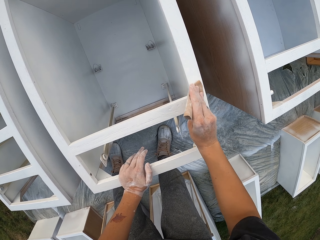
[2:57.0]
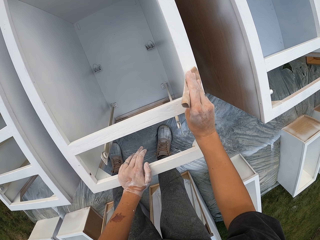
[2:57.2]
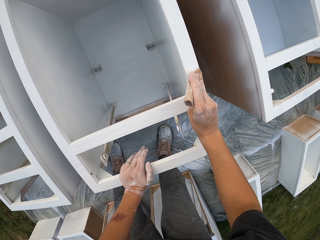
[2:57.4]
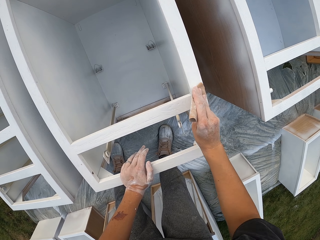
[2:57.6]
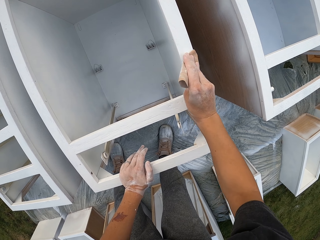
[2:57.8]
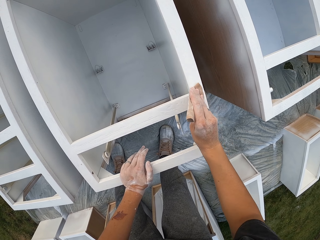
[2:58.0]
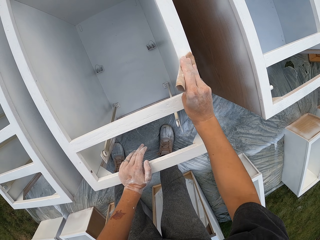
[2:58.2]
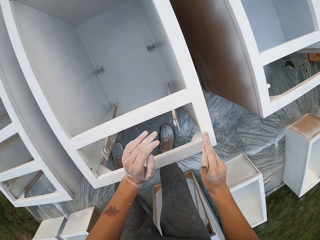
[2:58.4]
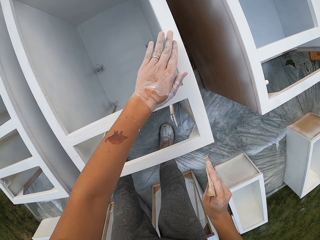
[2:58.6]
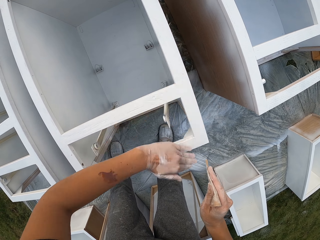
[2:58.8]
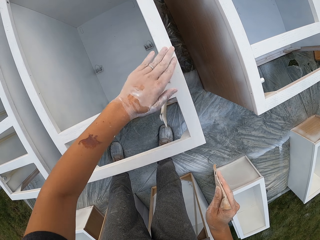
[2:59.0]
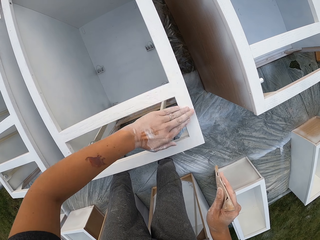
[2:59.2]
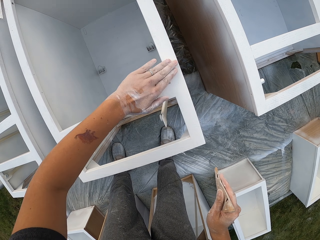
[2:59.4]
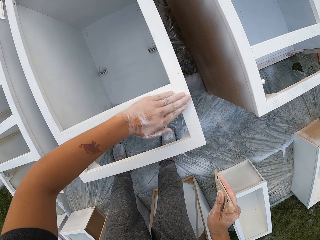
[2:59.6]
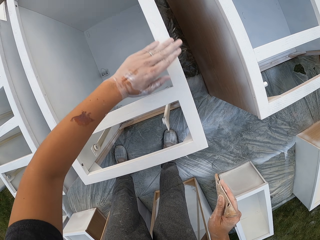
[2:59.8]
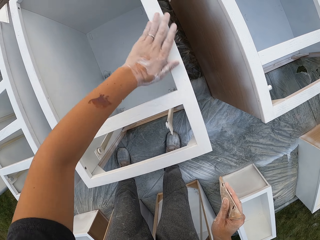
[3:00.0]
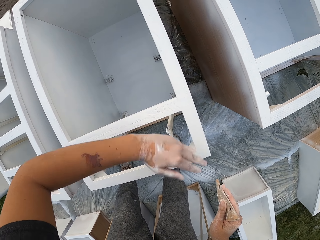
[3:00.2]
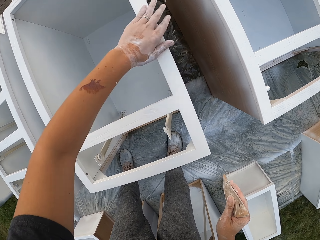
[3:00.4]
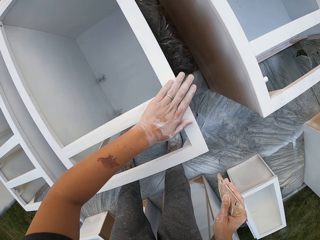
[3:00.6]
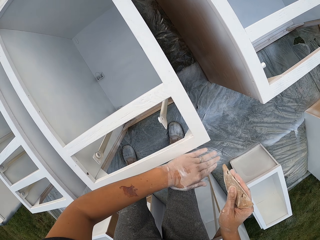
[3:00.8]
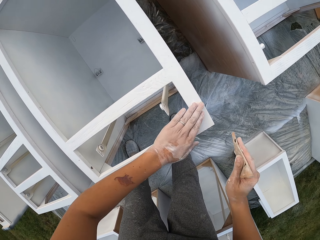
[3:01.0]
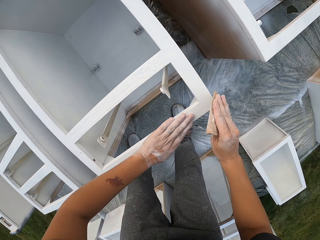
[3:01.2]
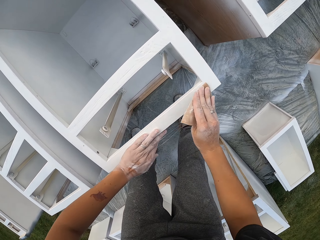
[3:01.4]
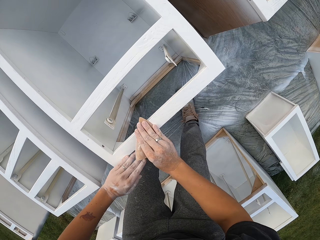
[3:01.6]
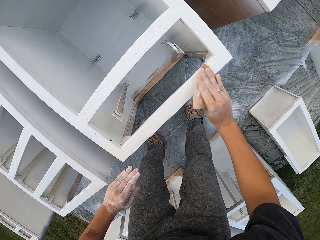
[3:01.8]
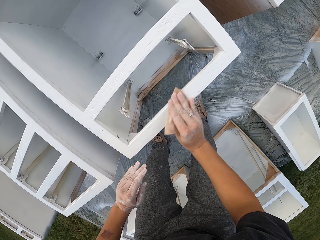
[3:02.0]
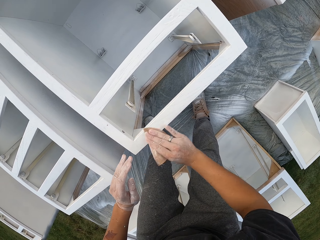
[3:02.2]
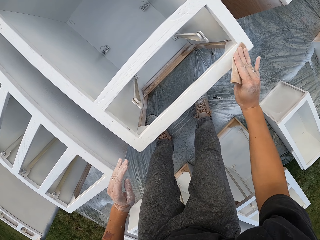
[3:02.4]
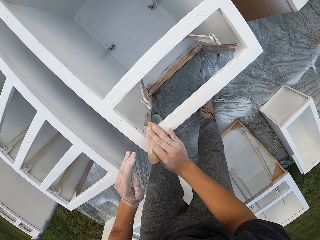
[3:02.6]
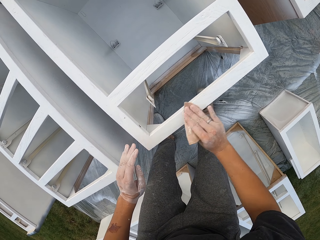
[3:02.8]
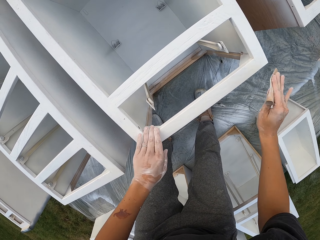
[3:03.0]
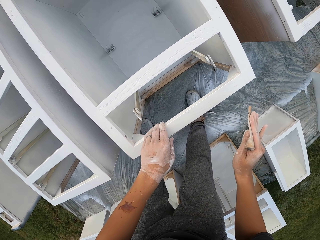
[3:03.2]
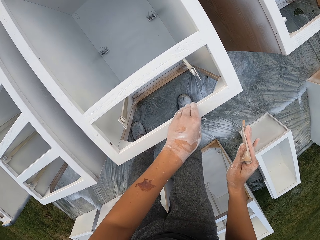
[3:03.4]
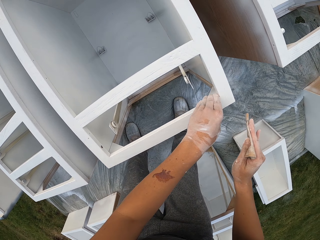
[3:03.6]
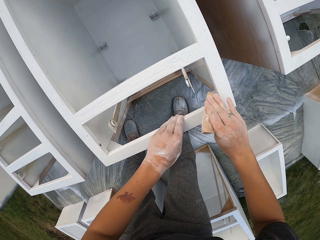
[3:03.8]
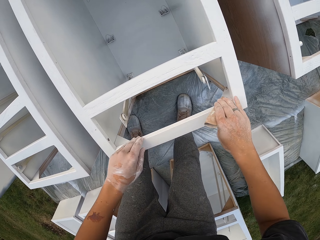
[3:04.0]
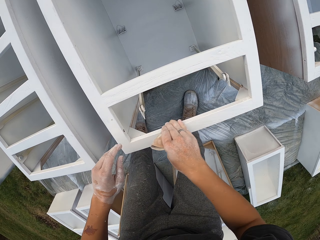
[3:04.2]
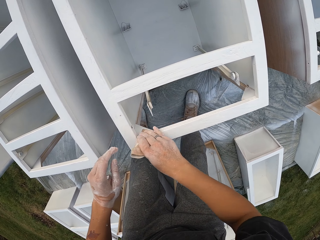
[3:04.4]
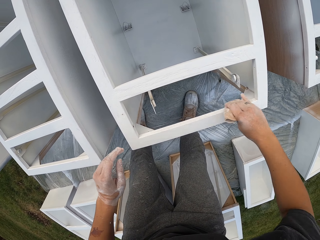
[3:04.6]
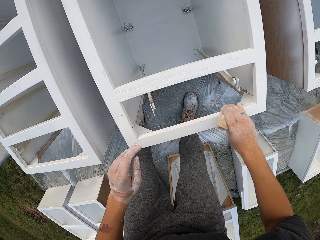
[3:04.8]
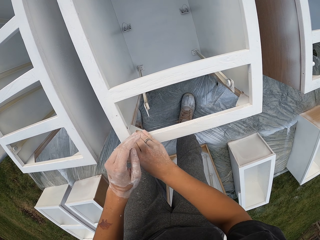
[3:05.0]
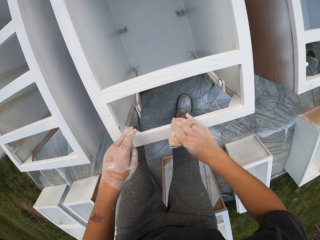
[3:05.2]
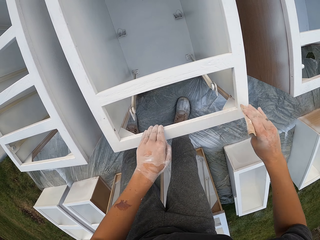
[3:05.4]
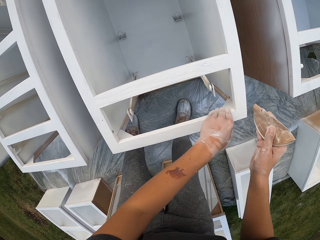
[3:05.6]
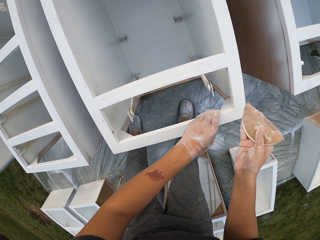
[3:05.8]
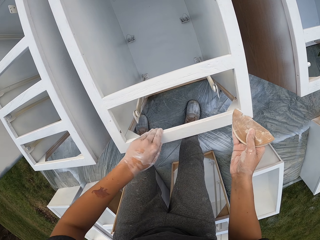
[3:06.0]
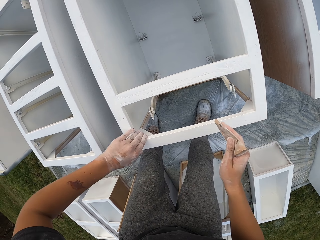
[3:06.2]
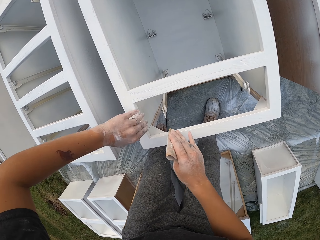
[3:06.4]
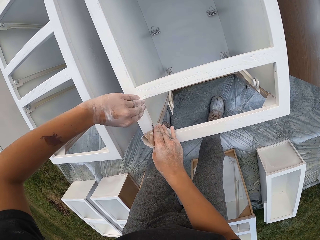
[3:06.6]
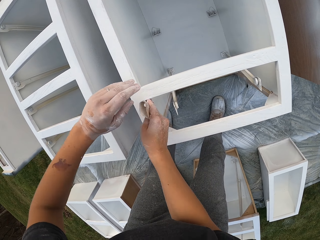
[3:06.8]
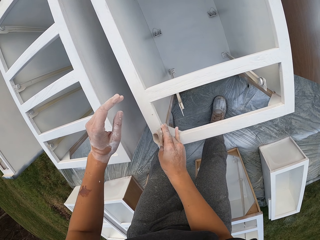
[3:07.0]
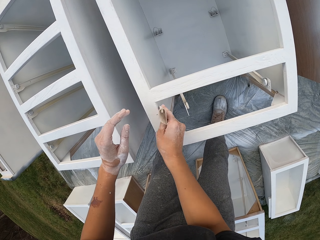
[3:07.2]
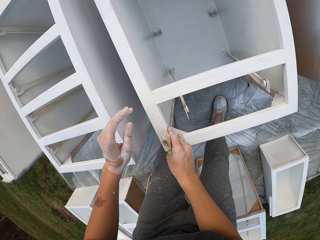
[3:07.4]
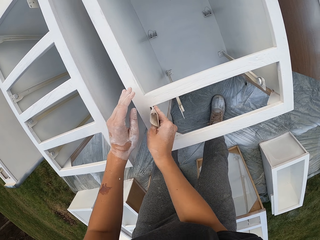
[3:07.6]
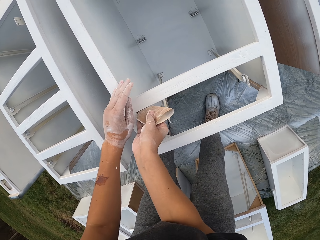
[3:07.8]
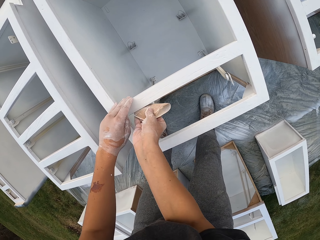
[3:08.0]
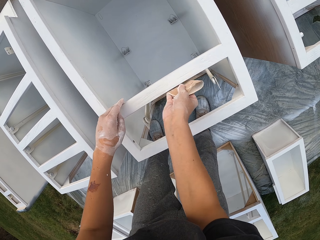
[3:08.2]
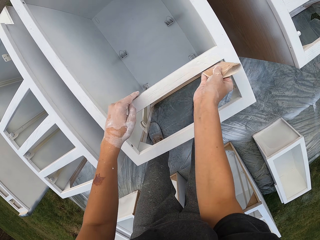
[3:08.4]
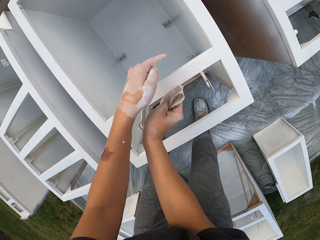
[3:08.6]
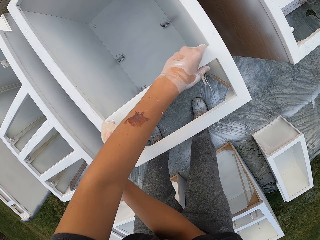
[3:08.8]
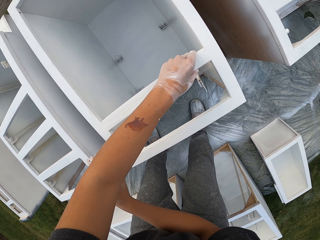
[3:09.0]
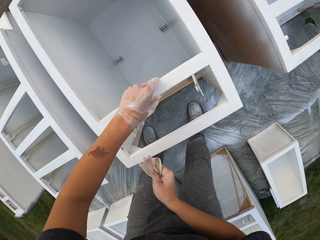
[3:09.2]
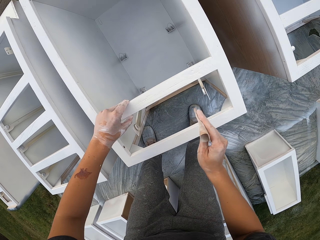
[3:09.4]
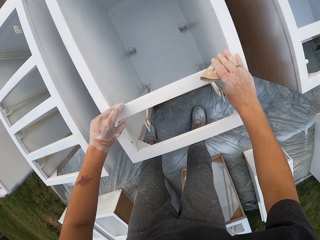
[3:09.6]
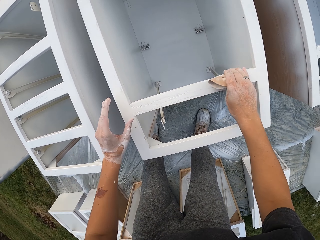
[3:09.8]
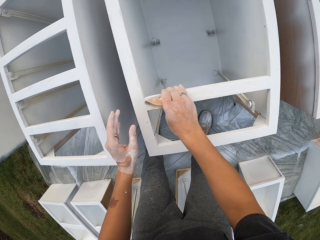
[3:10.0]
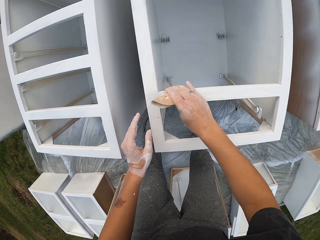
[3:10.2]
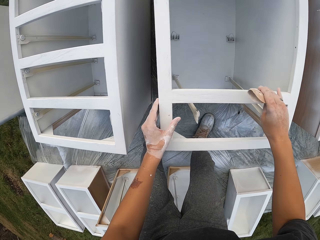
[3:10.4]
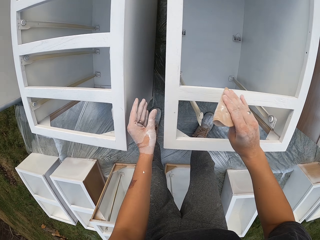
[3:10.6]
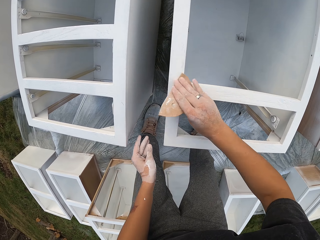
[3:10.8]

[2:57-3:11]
The camera wearer touches the structure with the left hand and wipes the drawers. They smoothen the structure with a sandpaper. They touch the structure with the left hand and wipe the drawers. They smoothen the structure with the sandpaper. They wipe the drawers and touch the structure with the left hand. They smoothen the structure with the sandpaper.

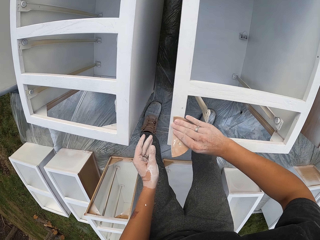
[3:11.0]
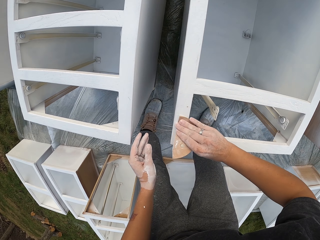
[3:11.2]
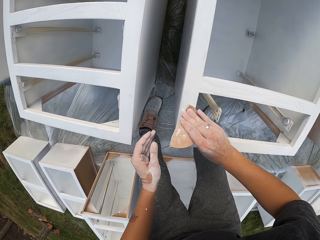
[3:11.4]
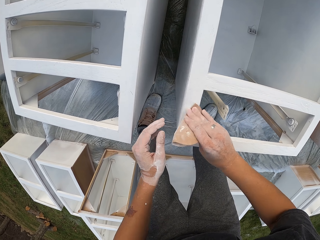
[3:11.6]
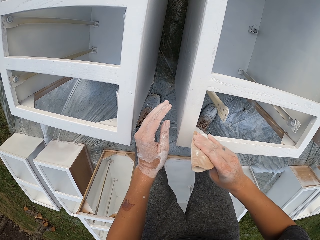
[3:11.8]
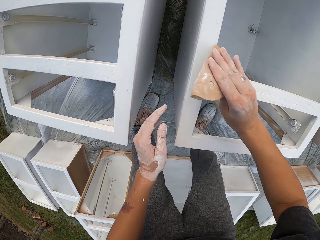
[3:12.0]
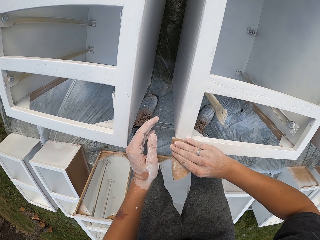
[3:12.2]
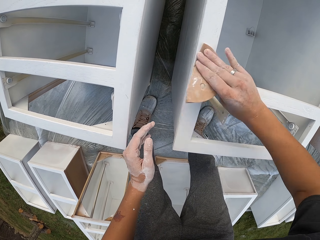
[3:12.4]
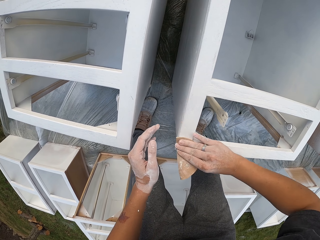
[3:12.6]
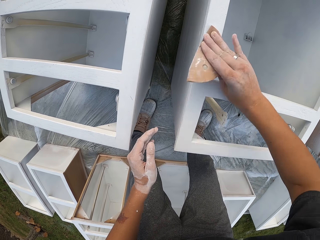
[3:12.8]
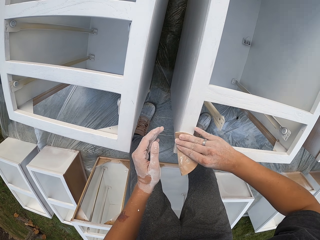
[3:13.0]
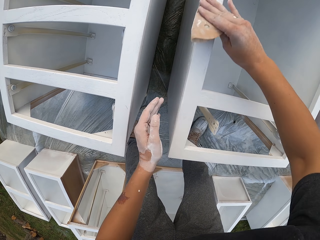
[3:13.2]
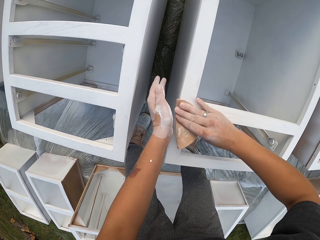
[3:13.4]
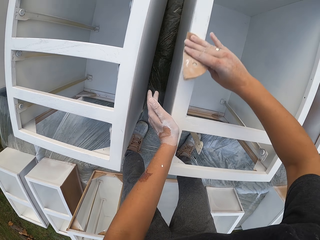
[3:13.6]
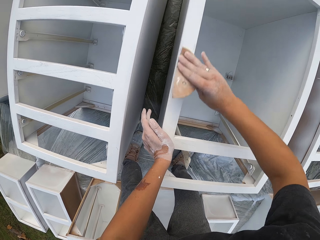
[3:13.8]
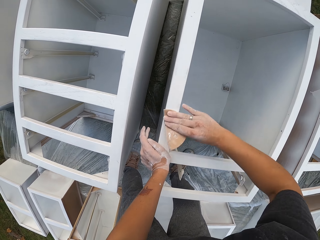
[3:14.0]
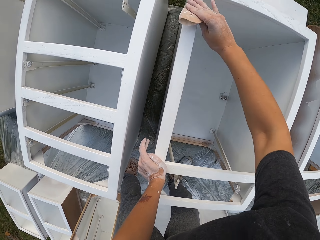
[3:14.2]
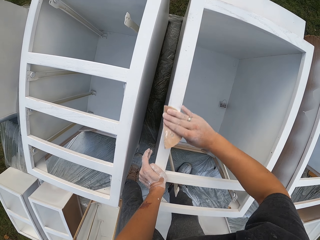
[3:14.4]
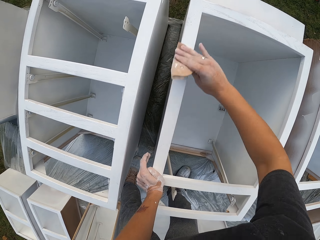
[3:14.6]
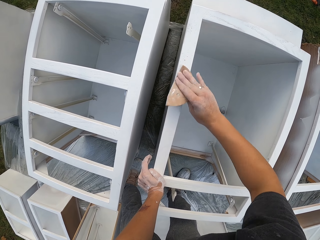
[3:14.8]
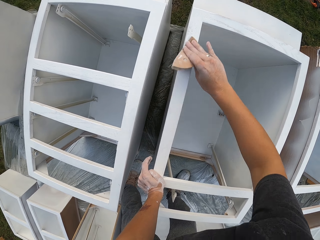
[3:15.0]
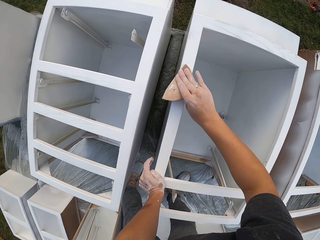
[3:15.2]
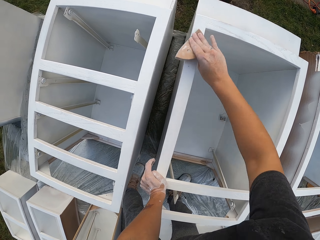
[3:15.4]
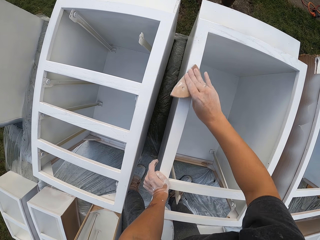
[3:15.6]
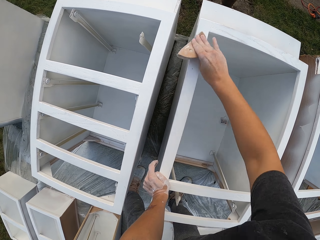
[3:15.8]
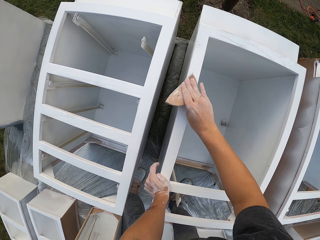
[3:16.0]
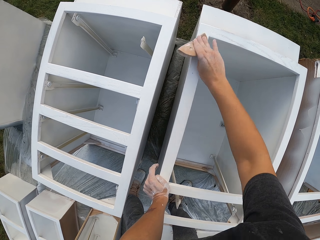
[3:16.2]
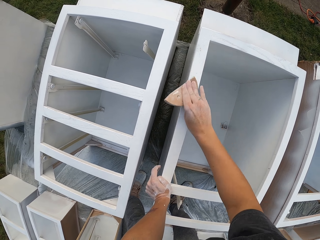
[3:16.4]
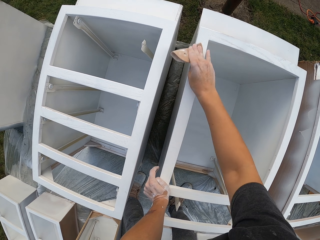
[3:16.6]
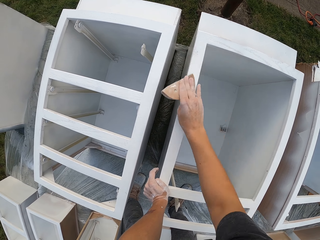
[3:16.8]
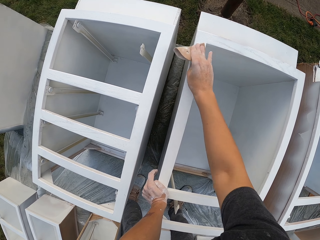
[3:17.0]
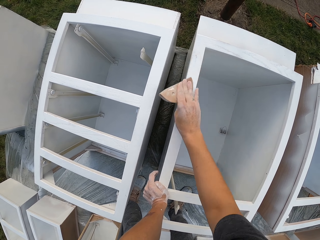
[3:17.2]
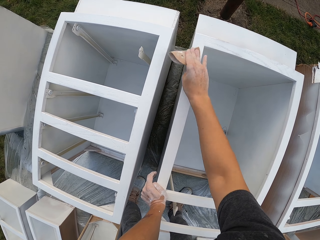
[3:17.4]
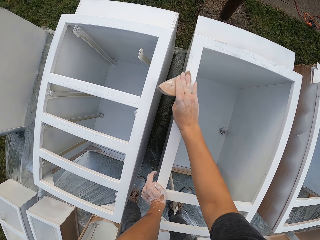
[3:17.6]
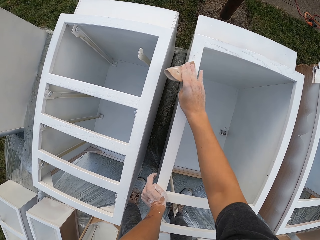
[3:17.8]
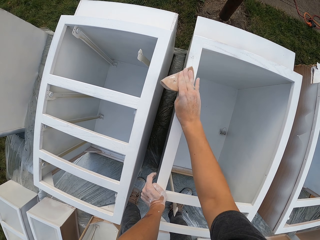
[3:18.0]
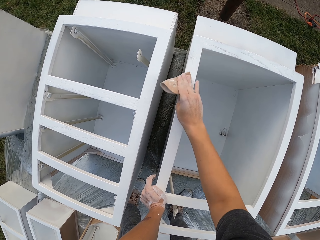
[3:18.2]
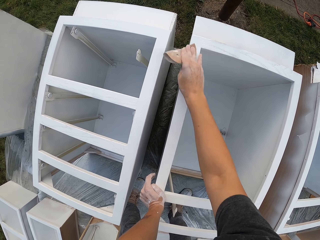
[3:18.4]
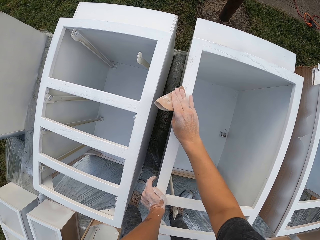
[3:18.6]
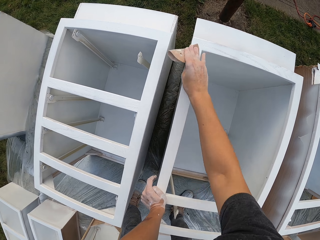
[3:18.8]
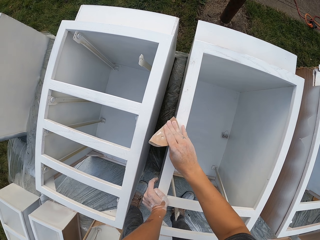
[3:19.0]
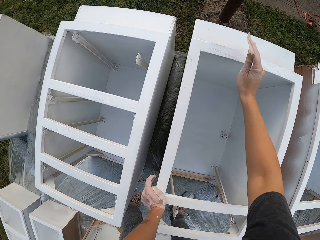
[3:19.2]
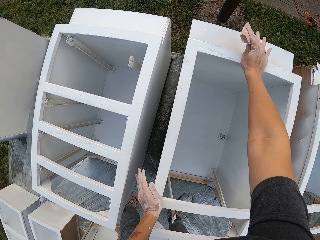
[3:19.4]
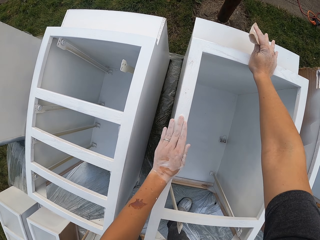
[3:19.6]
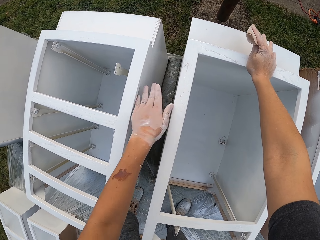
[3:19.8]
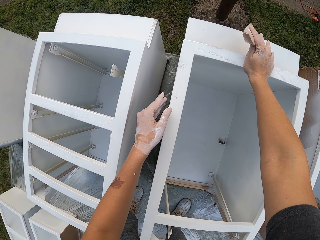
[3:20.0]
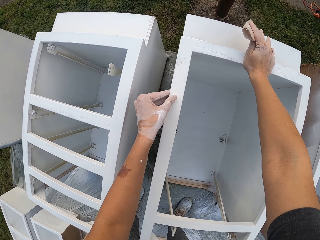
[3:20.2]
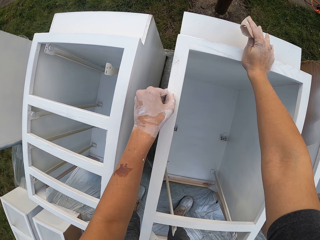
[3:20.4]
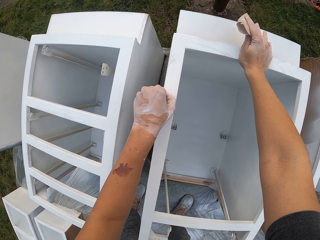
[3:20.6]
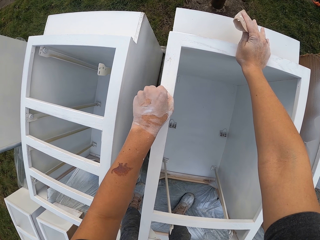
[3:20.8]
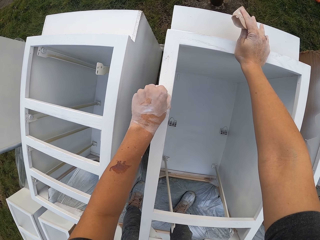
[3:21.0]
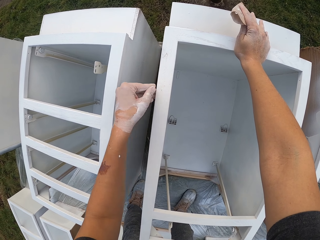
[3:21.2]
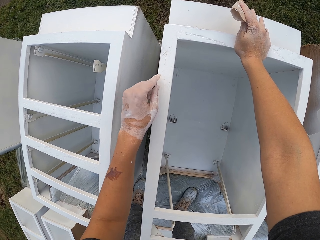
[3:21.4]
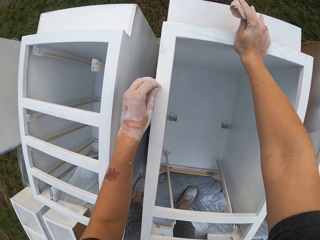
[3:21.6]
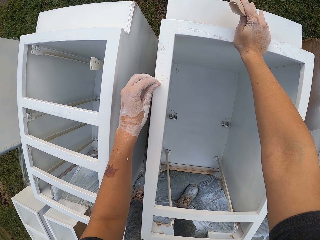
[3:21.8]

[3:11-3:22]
The camera wearer lifts the sandpaper. They touch the structure with the left hand and wipe the drawers.
